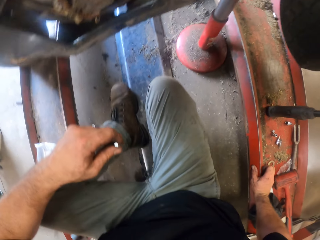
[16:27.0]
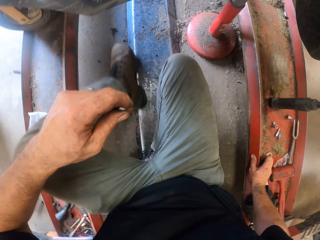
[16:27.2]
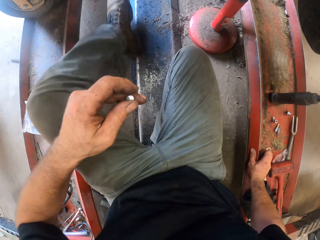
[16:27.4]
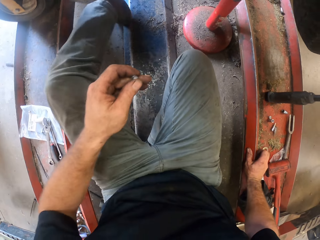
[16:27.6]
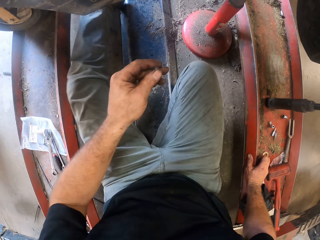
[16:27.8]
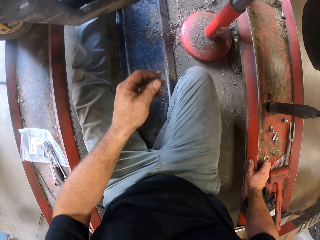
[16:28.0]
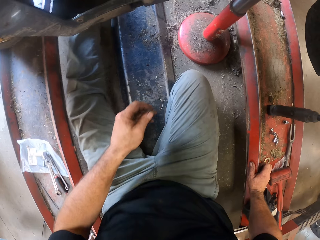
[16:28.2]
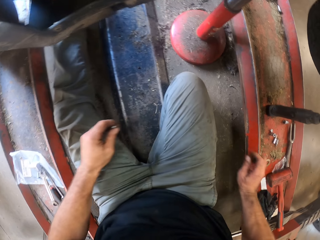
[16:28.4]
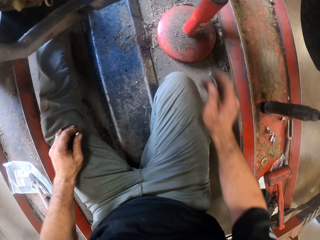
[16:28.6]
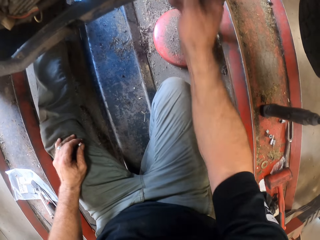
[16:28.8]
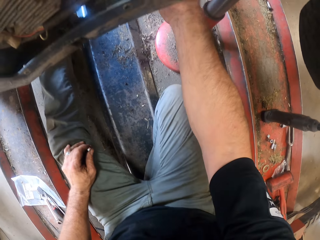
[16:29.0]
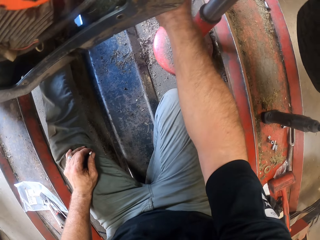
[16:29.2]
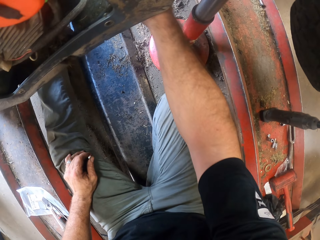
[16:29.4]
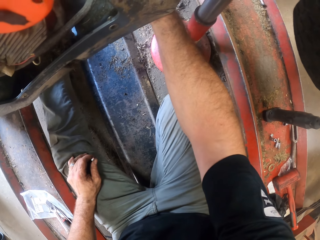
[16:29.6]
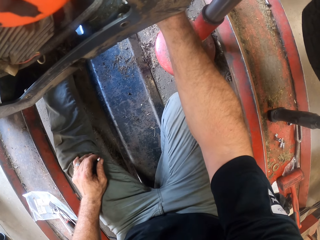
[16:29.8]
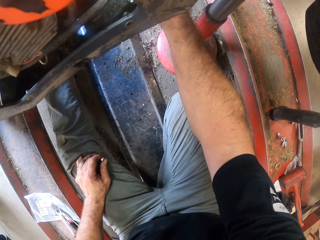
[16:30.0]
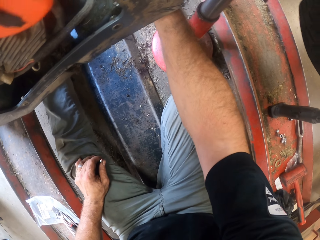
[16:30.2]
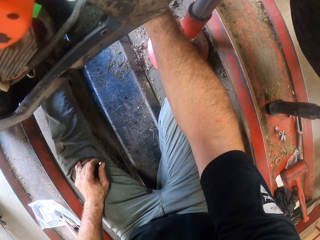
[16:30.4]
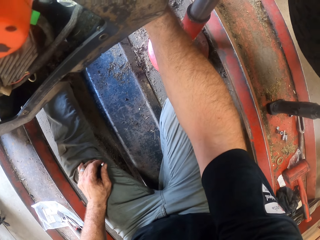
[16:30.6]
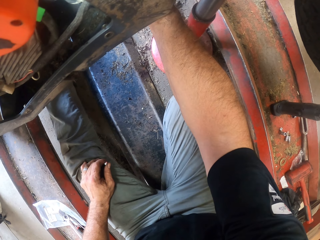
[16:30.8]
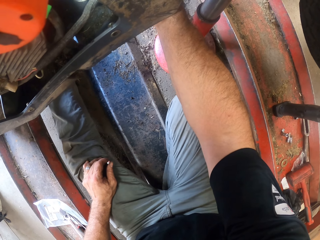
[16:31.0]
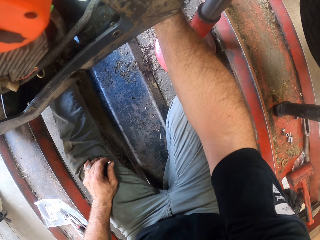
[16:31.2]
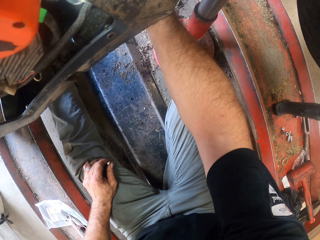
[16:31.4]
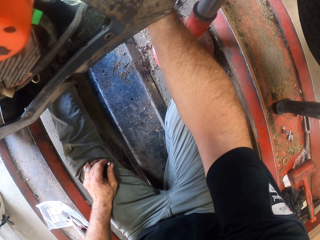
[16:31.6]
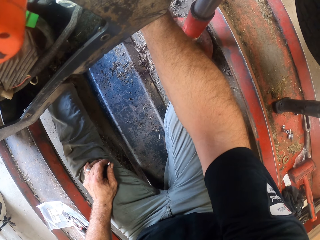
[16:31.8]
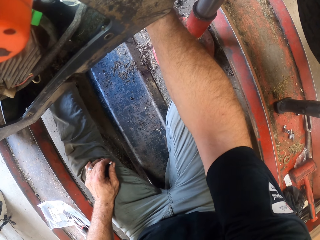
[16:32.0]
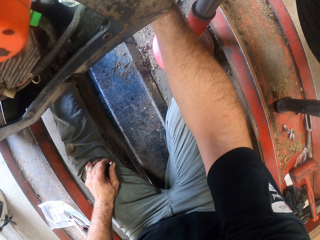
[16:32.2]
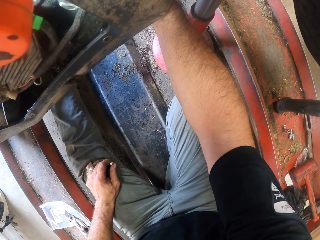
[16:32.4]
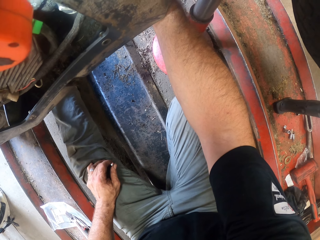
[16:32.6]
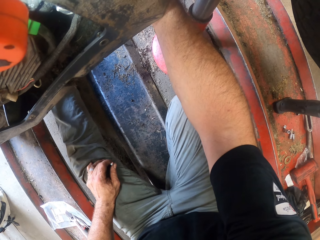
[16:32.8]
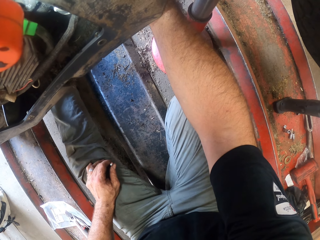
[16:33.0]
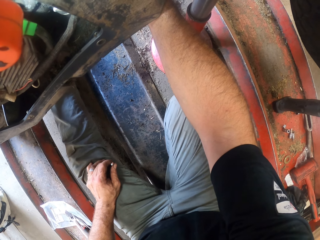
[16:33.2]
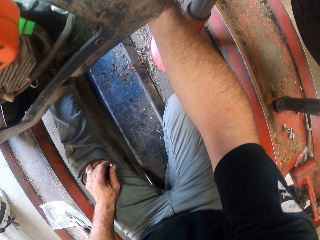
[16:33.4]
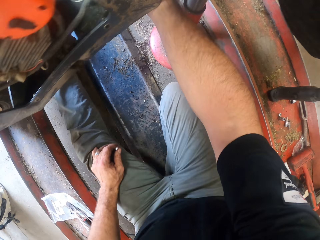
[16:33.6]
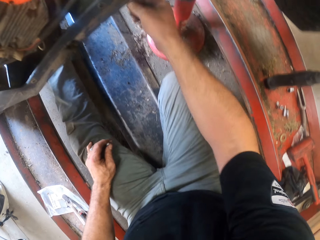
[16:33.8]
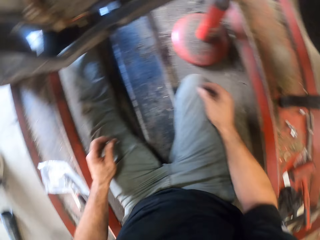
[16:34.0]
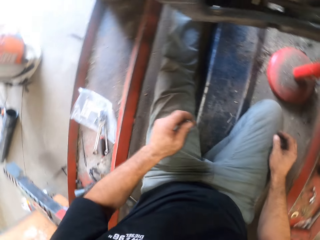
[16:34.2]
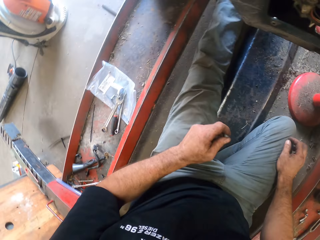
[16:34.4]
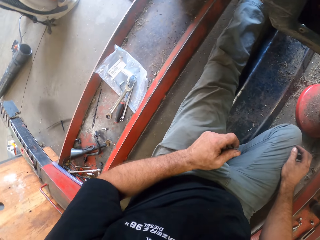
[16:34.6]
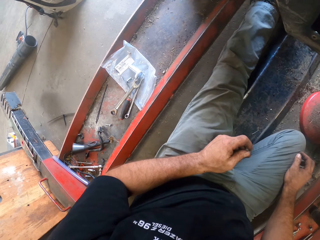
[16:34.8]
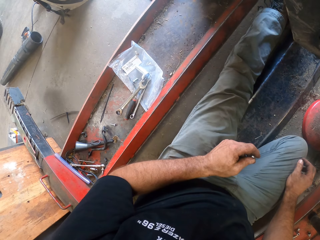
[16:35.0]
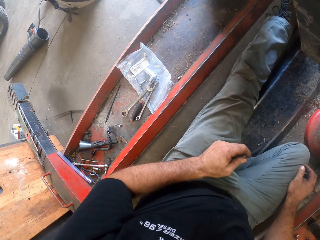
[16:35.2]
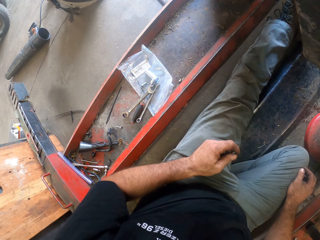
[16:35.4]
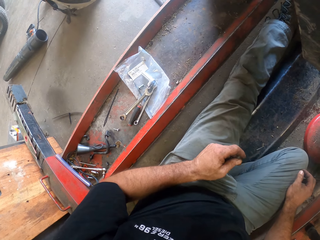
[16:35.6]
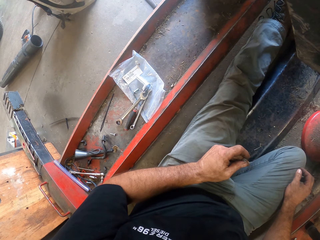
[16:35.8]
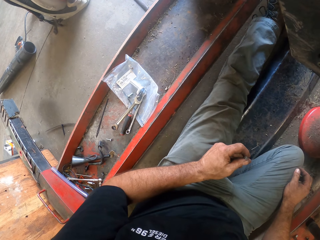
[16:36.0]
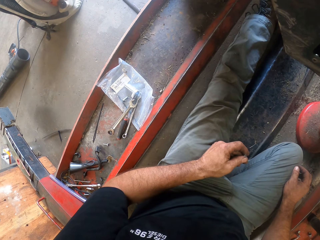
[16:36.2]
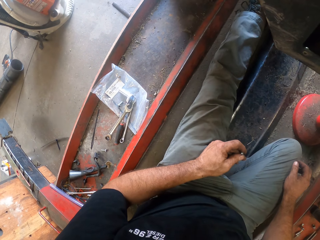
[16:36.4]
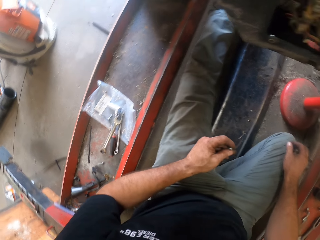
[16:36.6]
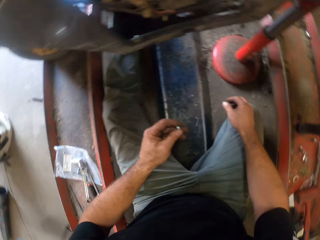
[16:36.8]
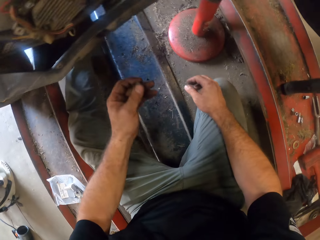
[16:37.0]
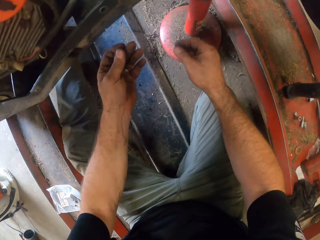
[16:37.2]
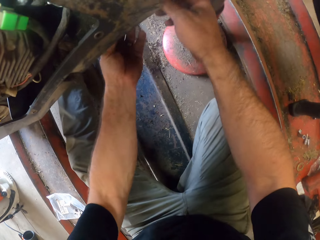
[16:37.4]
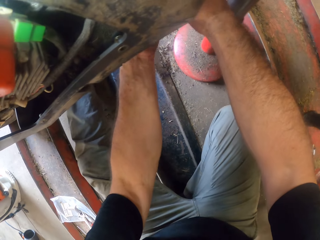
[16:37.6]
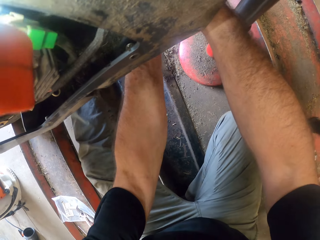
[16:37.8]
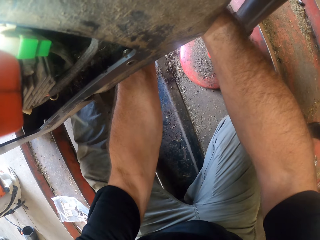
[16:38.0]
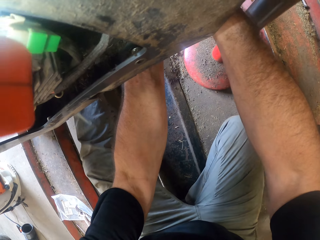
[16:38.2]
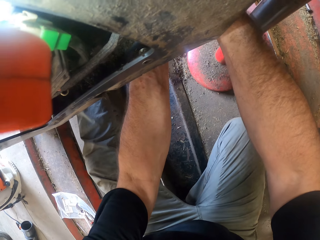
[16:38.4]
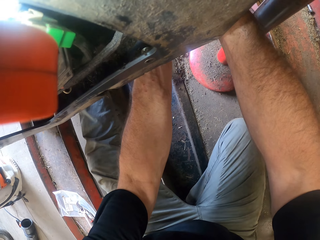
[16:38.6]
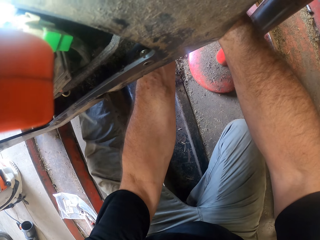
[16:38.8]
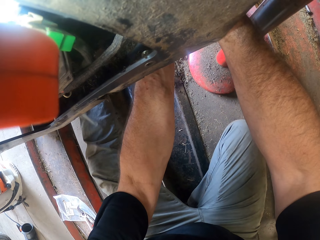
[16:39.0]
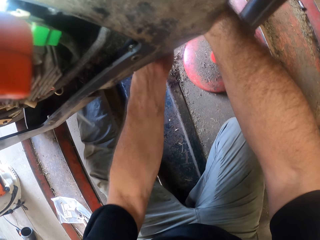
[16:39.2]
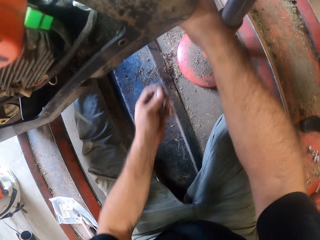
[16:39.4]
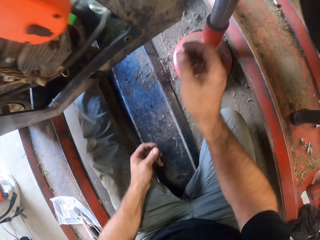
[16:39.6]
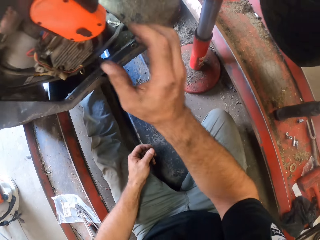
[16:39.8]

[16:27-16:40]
The camera wearer holds a lawn mower blade. He adjusts the lawn mower with his right hand. He fixes the lawn mower blade. He screws the nut to the lawn mower with his right hand.

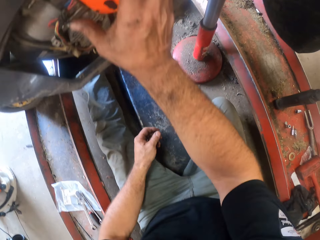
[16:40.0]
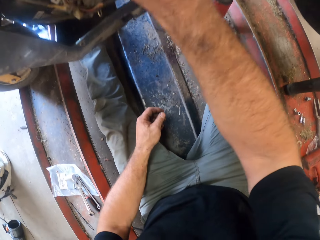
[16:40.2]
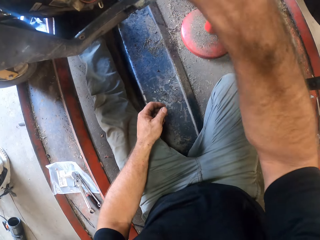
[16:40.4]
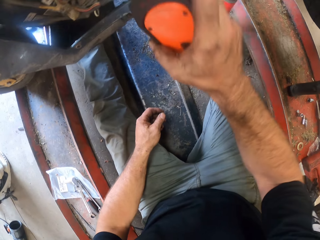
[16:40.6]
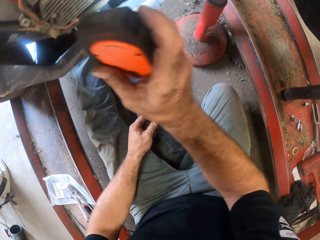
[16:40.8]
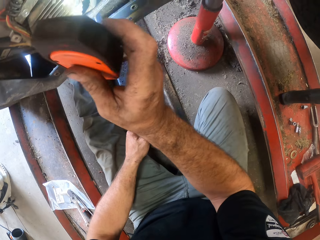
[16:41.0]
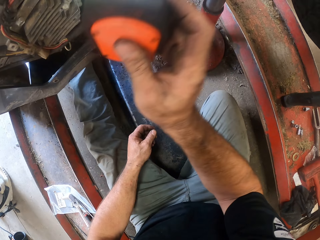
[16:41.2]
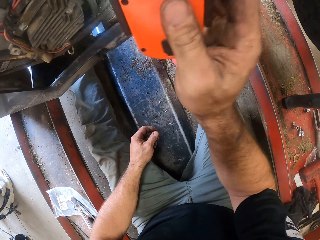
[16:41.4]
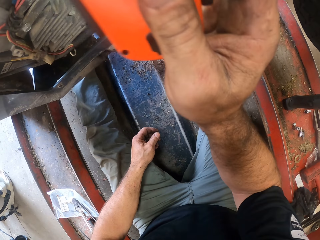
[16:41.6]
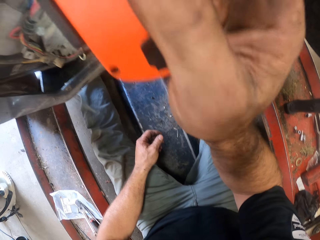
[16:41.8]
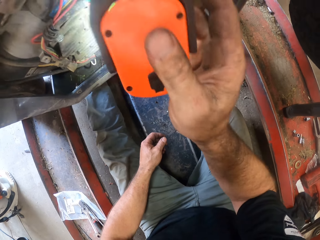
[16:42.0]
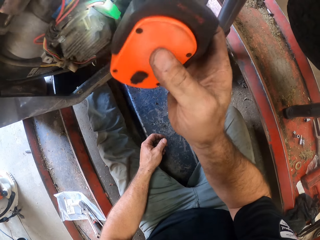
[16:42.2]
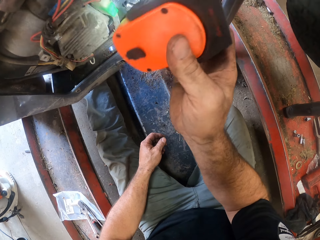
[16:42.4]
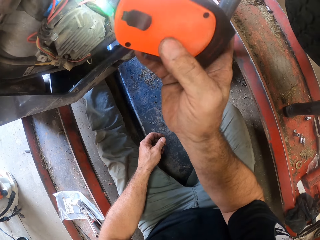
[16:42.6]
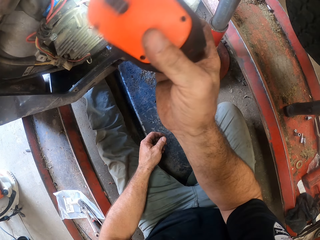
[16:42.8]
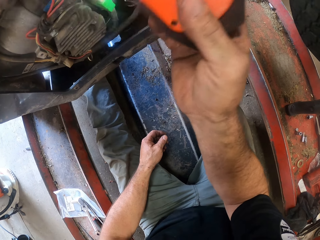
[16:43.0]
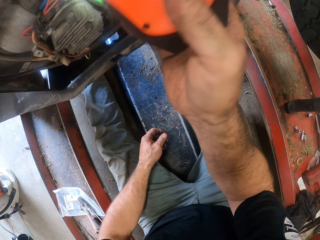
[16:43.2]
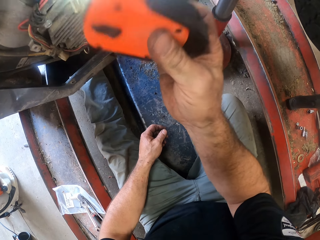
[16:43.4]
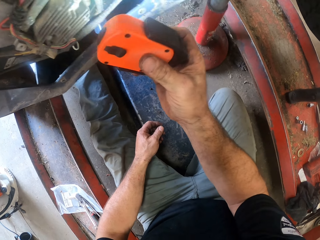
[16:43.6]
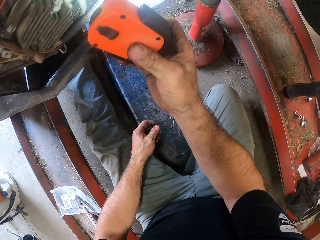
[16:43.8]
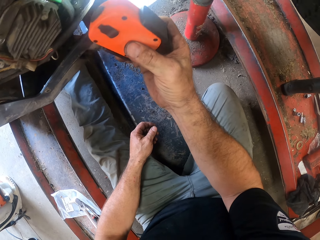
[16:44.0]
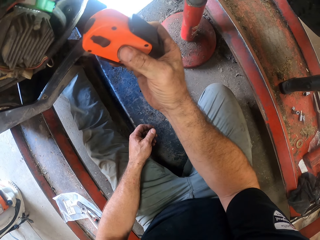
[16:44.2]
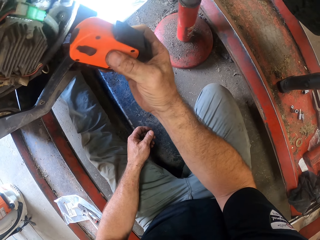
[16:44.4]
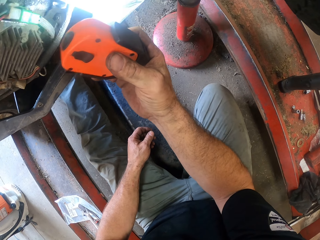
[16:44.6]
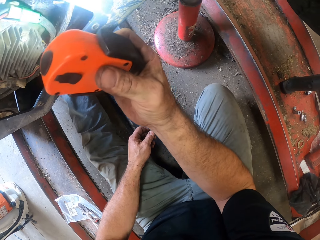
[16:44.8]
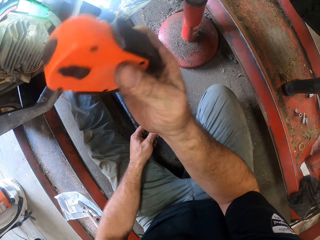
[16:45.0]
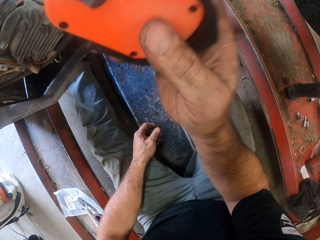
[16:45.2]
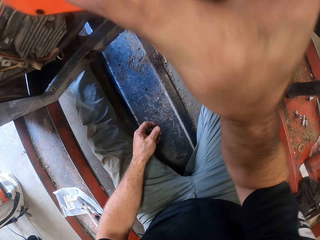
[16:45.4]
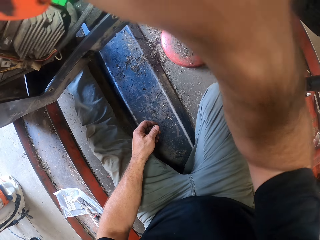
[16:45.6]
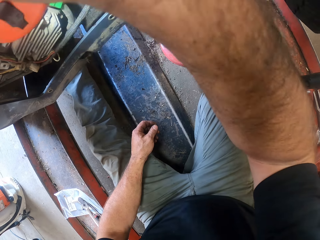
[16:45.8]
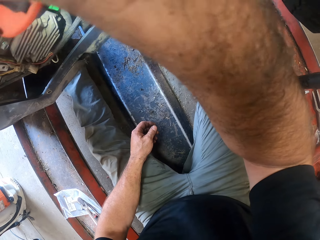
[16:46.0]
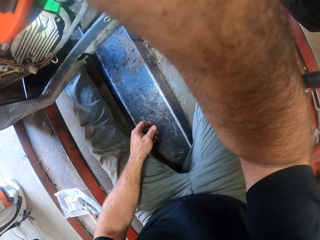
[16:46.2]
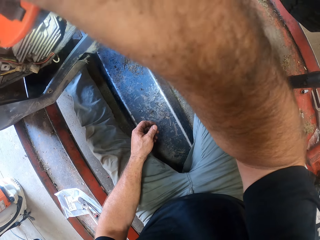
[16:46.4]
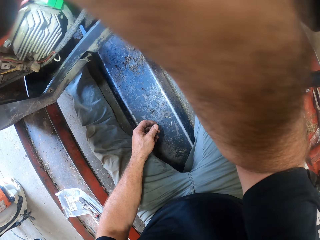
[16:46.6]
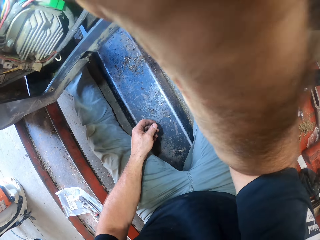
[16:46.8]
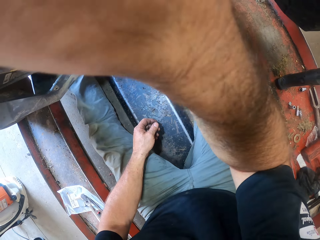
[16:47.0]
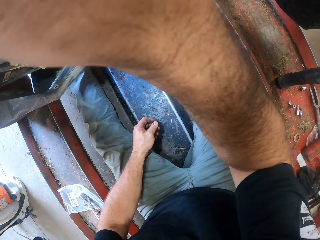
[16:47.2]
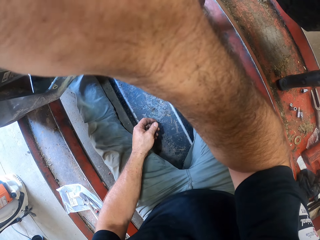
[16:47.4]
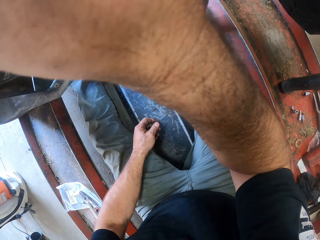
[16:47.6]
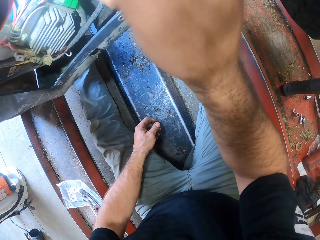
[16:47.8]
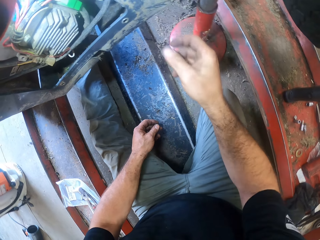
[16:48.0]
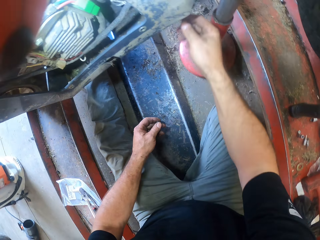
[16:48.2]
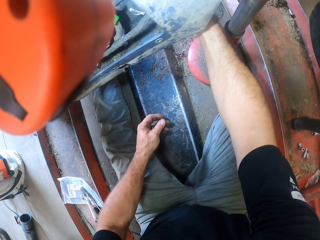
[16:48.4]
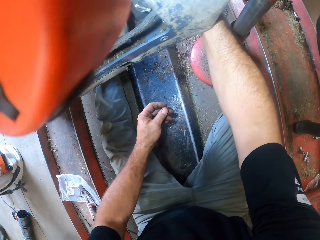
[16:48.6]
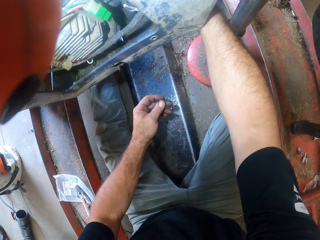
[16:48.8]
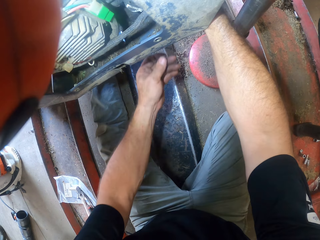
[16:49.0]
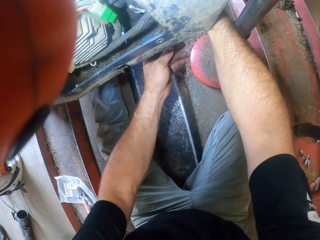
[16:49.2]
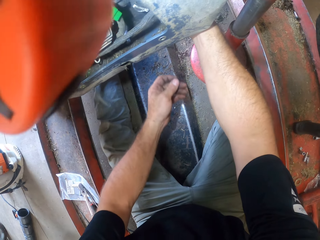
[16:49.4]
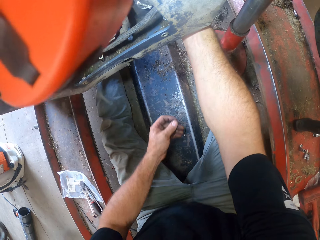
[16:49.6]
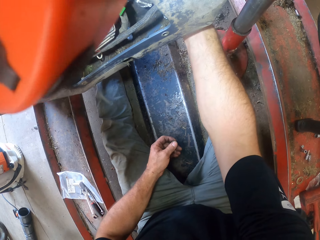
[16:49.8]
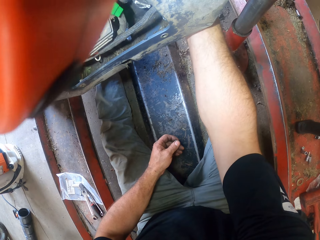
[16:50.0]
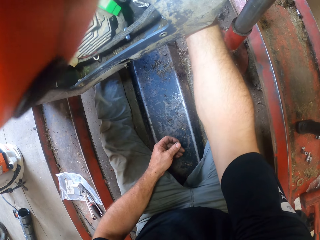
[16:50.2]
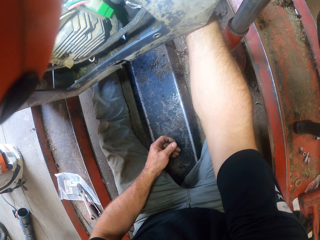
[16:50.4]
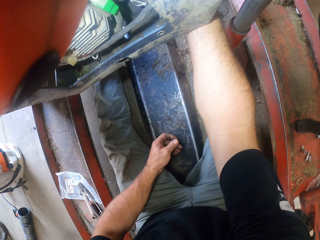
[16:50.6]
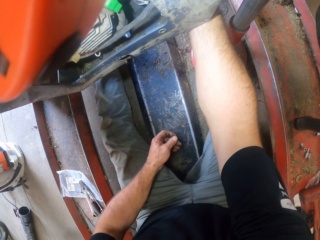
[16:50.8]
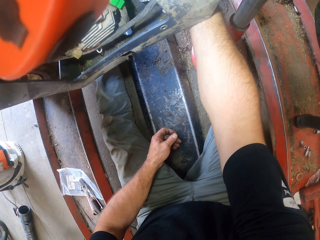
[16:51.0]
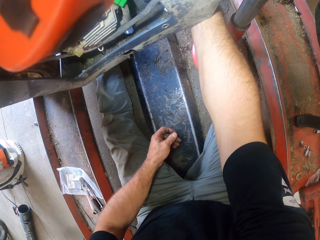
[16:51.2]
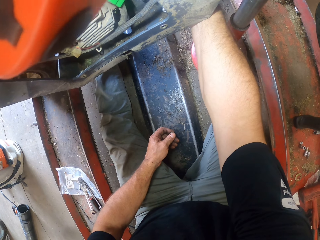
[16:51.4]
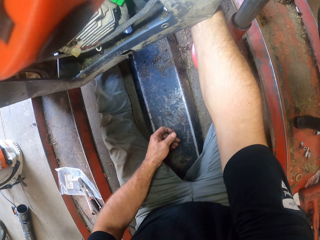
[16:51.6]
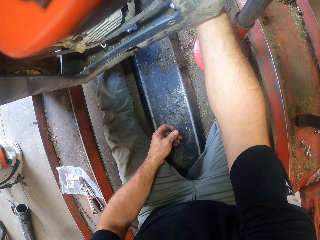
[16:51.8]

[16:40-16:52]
The camera wearer adjusts the torchlight with his right hand. He picks up a torch. He reflects light on the lawn mower. He puts the torch on the lawn mower. He screws the nut to the lawn mower with his right hand.
